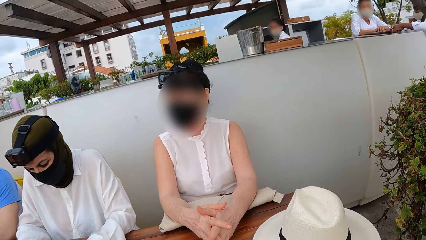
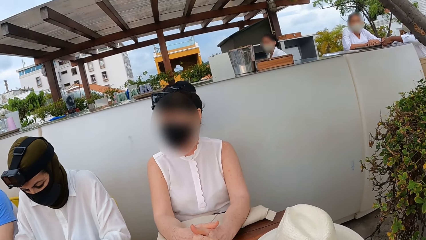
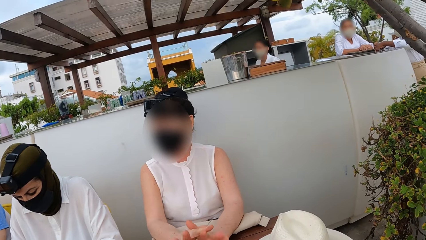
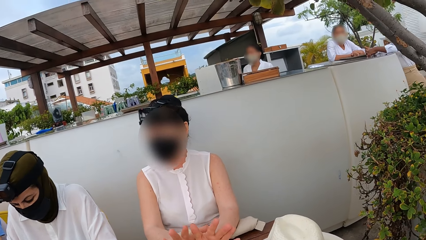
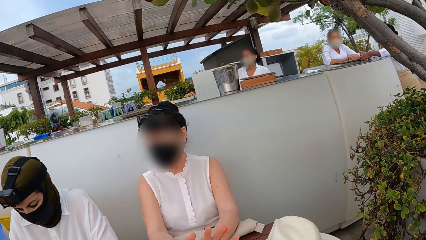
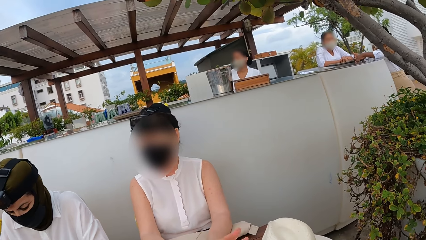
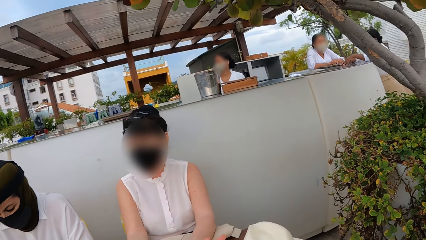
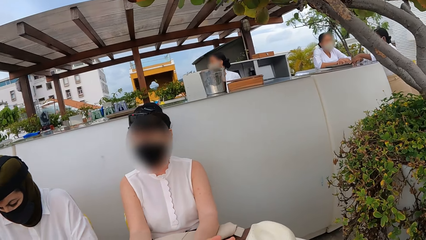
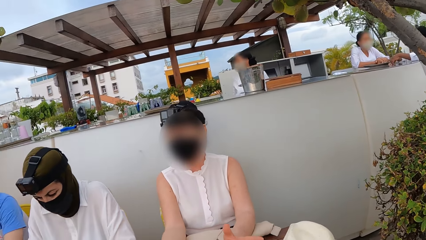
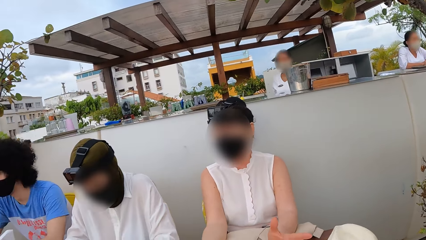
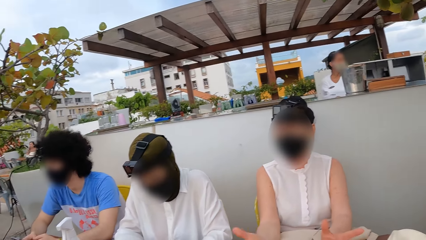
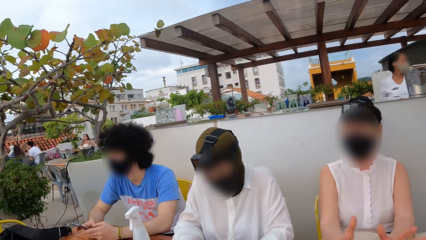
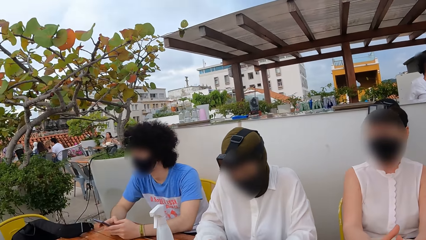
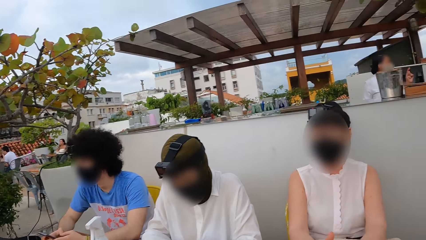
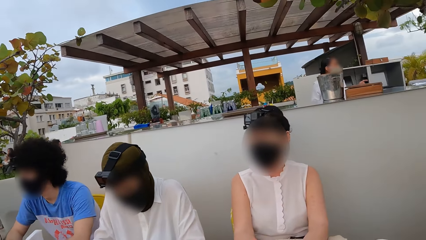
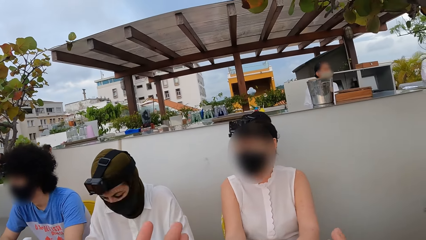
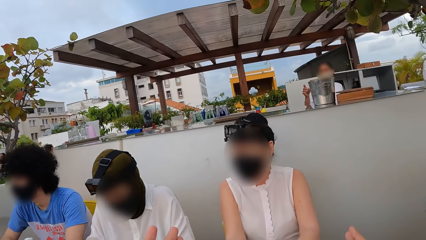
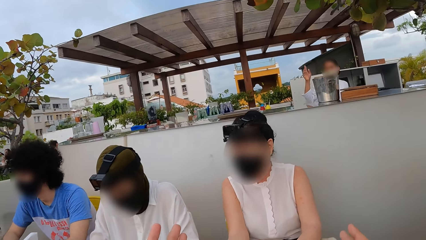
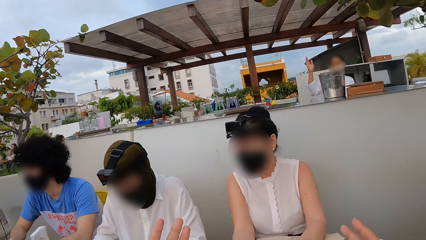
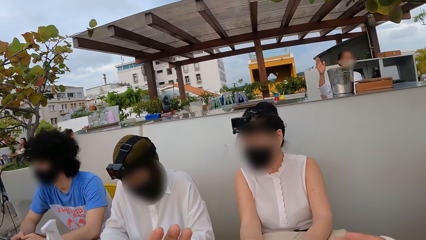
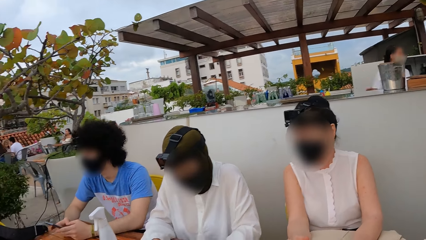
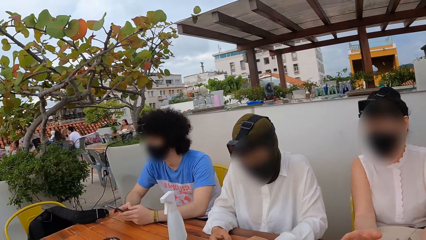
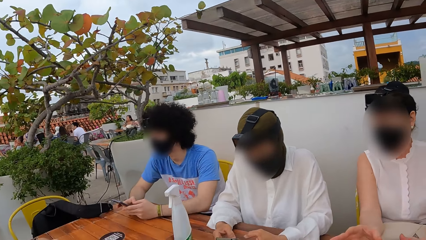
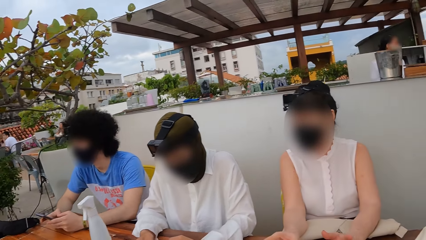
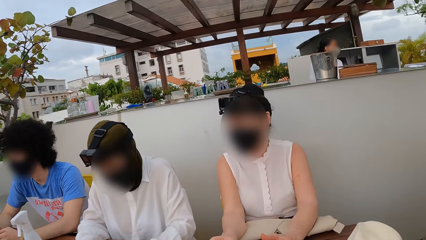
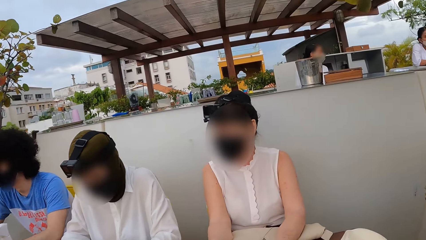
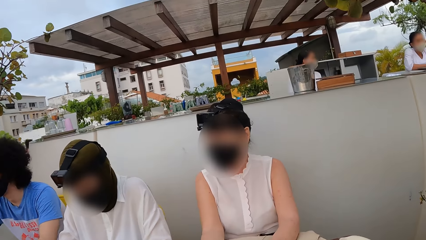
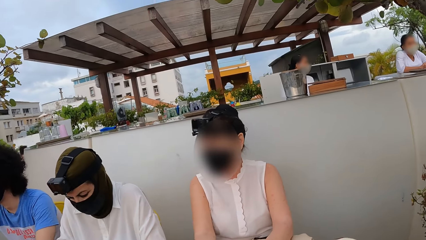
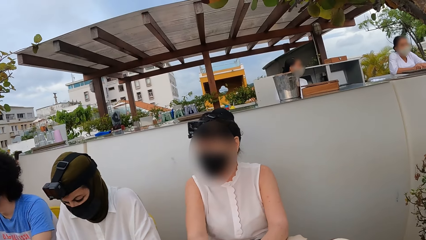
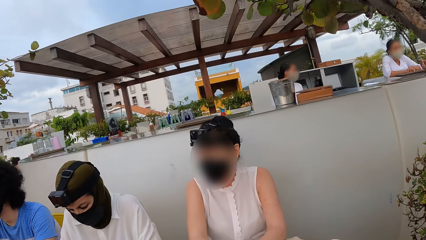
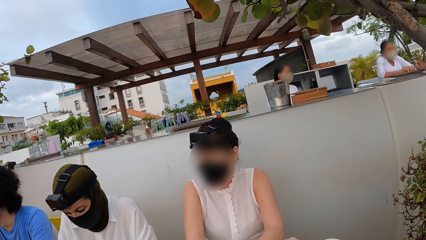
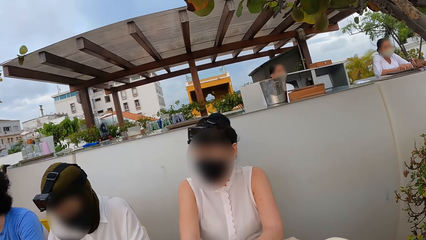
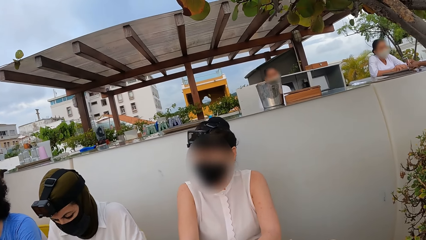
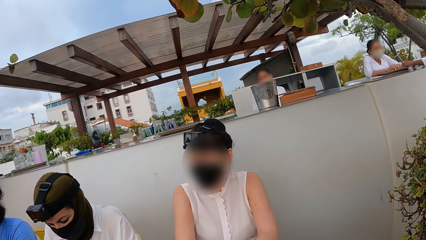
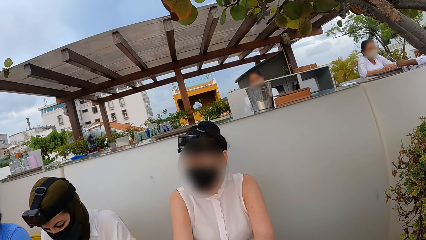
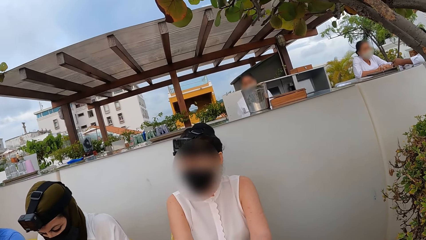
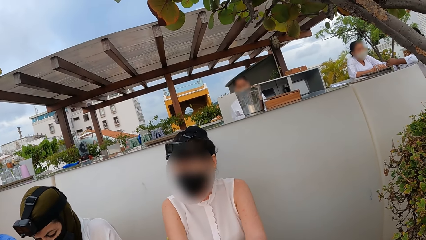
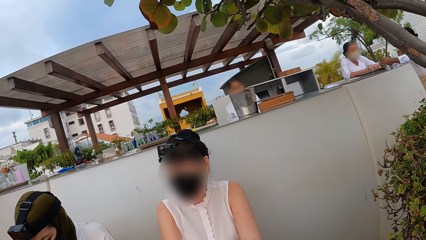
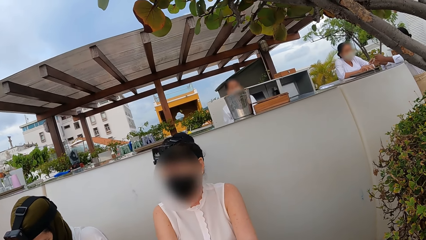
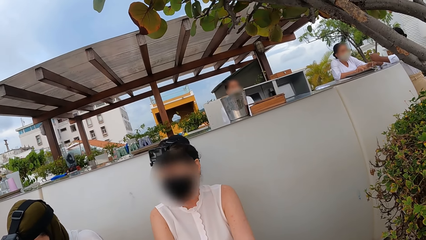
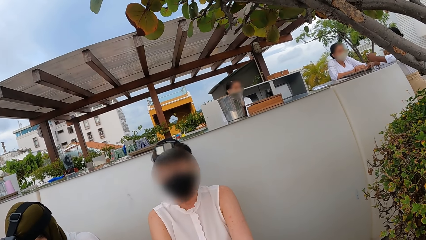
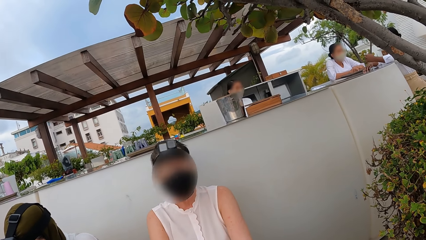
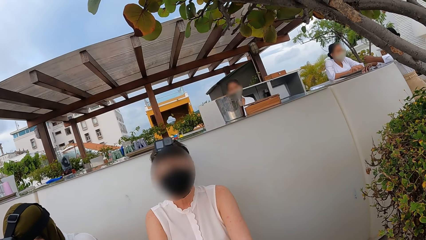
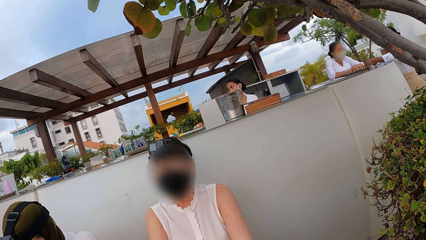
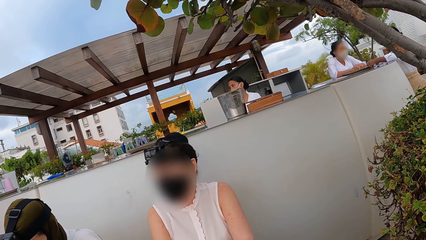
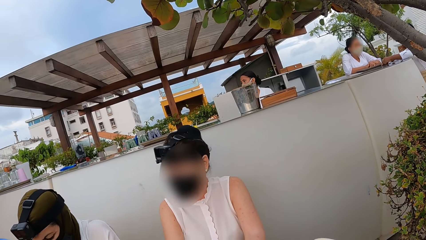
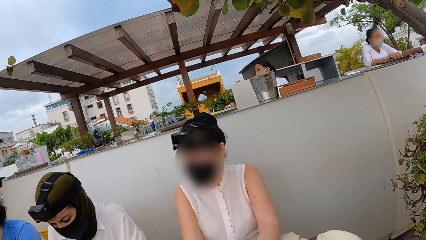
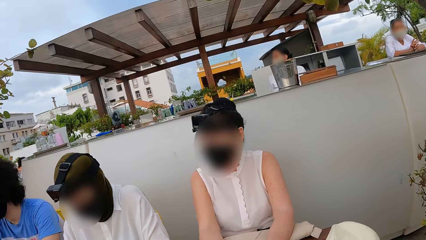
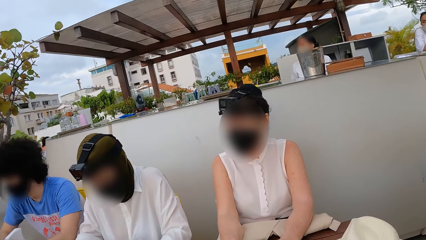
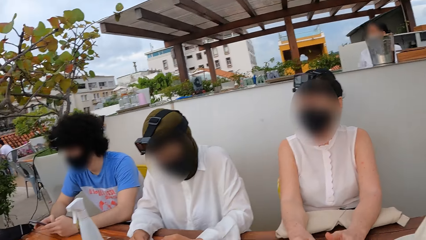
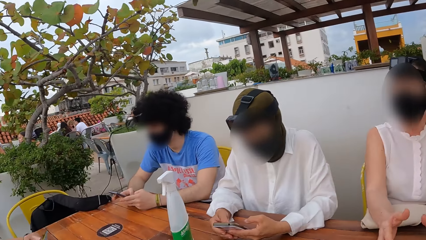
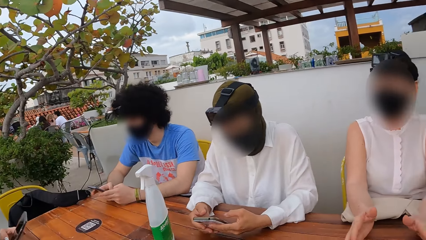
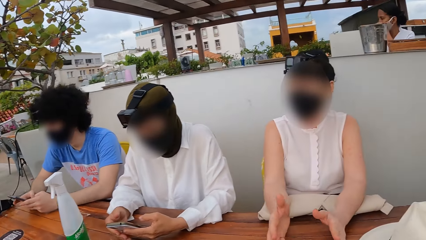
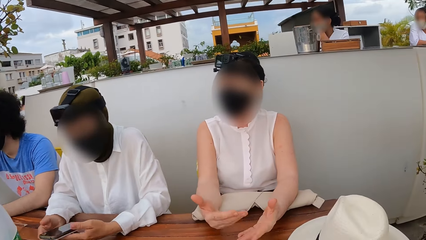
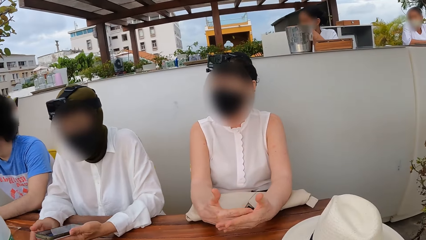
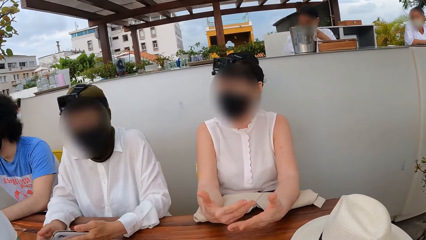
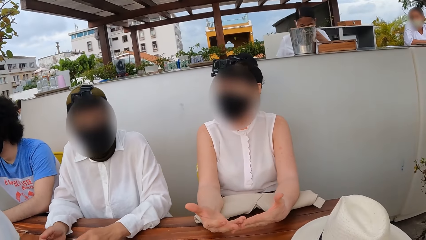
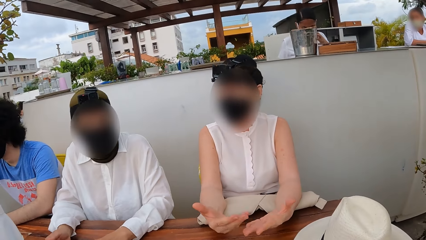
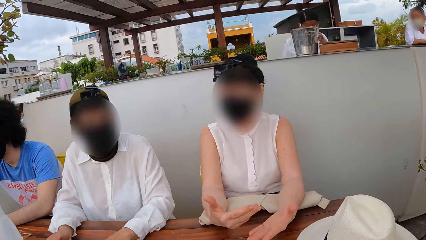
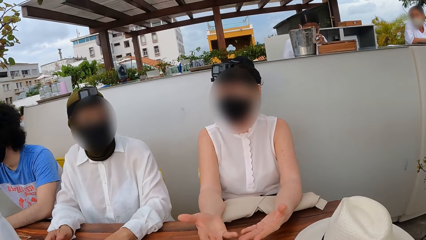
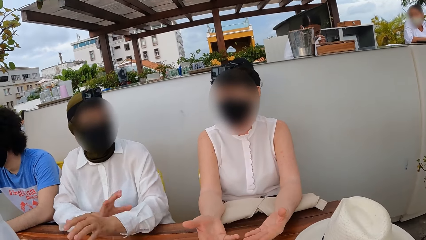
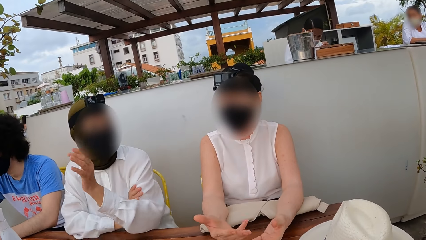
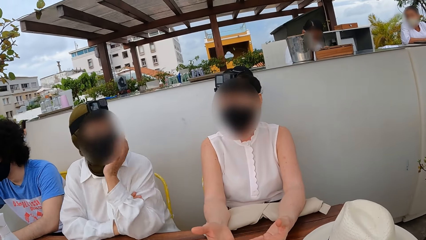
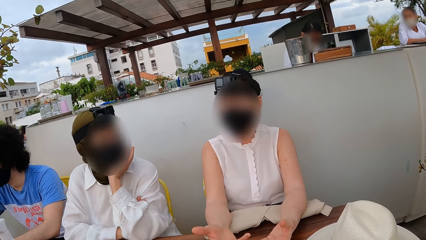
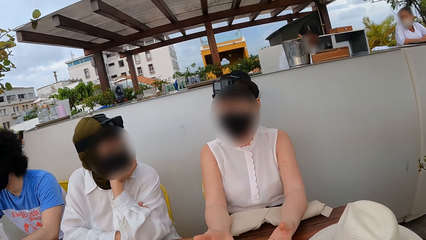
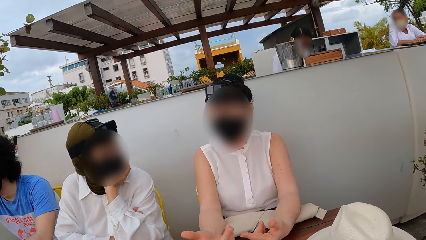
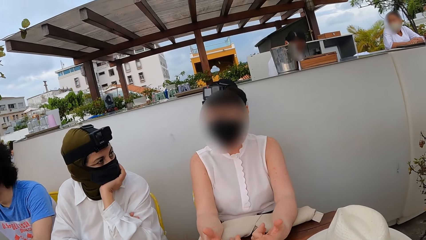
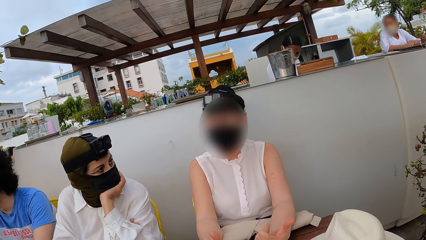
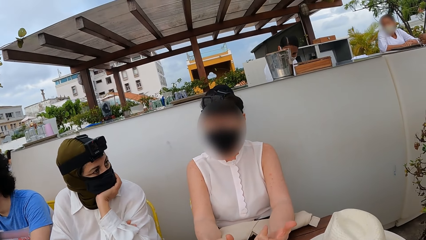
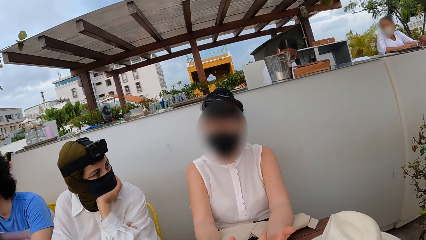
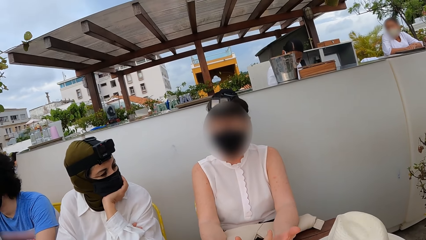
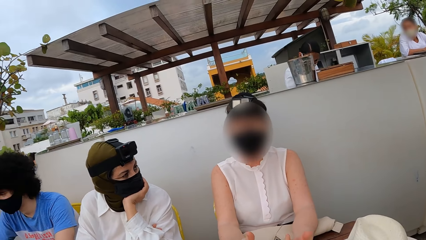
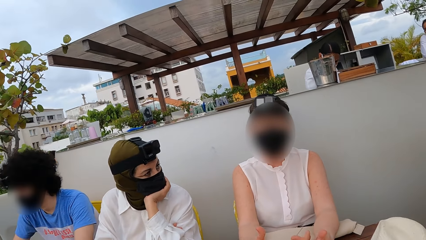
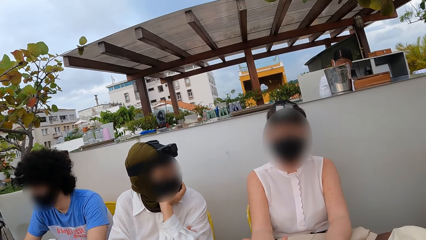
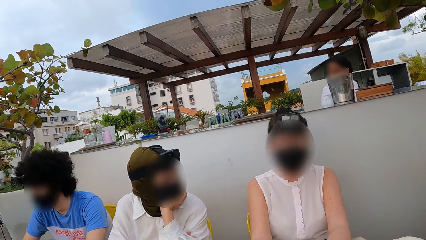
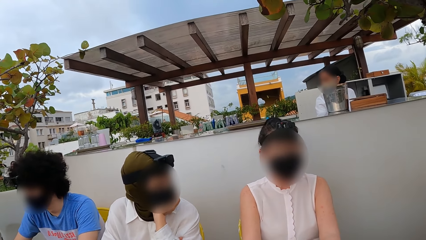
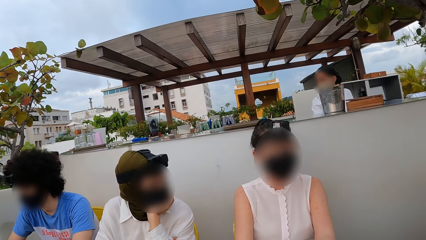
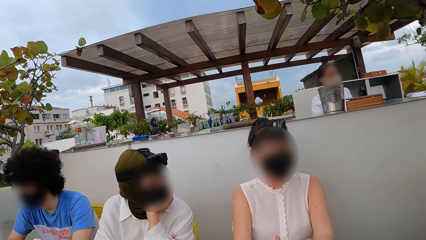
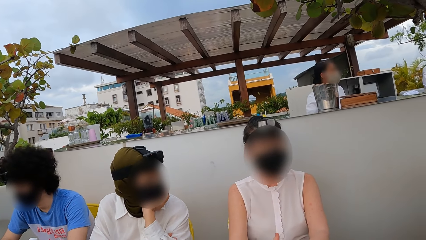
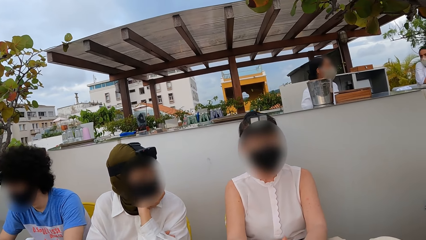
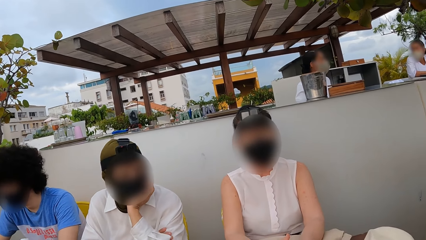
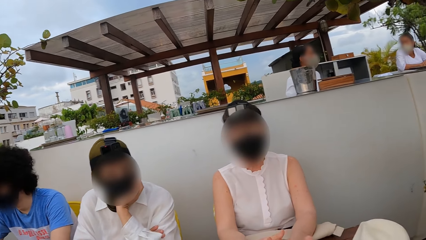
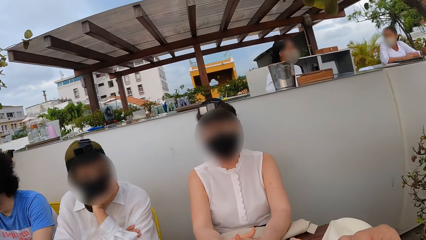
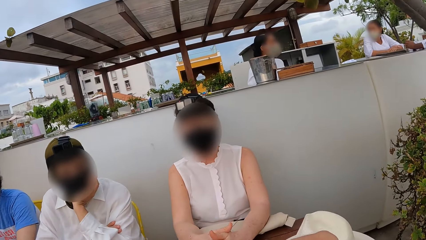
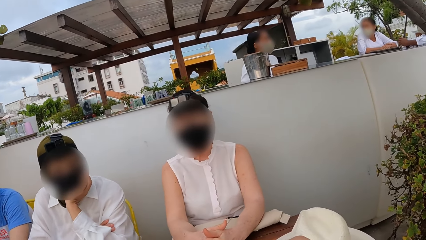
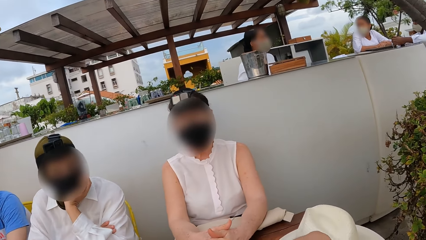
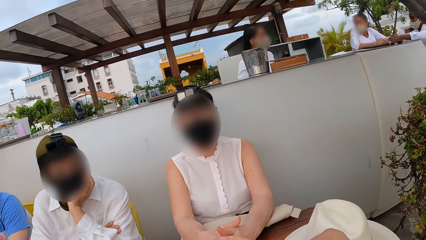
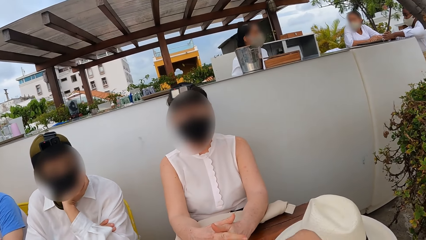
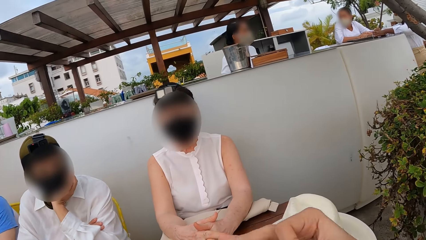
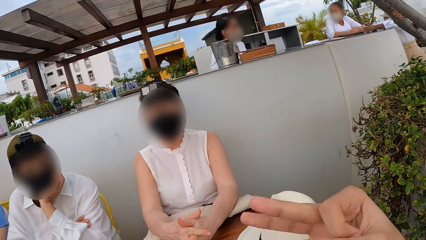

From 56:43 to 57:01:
The camera wearer stretches a hand and looks around. A lady holds her cheek. The camera wearer moves a hand.
